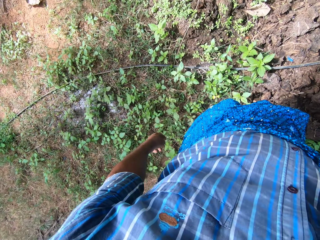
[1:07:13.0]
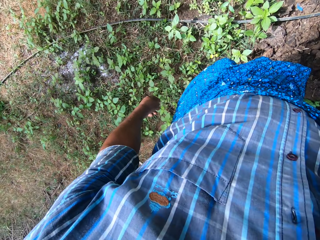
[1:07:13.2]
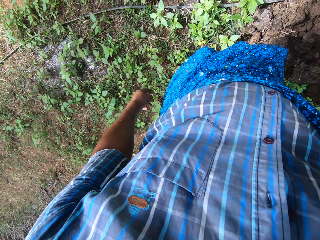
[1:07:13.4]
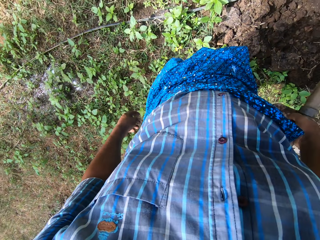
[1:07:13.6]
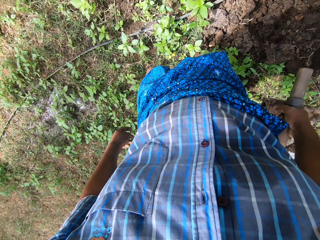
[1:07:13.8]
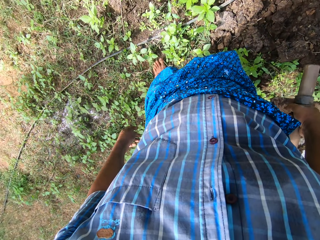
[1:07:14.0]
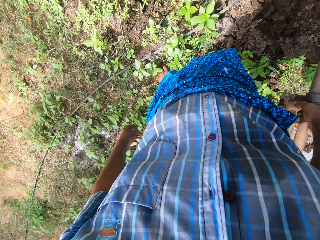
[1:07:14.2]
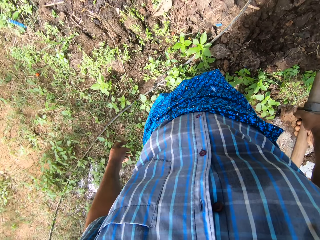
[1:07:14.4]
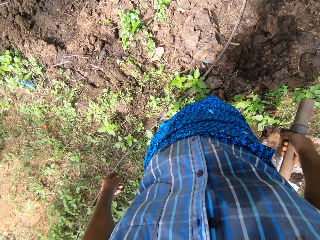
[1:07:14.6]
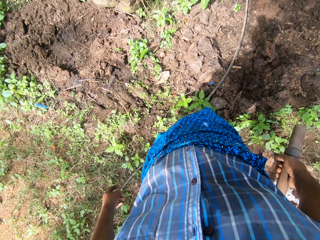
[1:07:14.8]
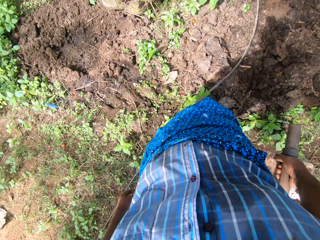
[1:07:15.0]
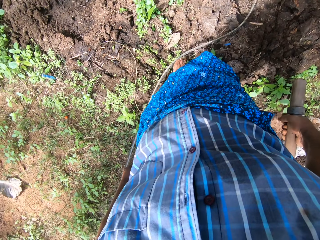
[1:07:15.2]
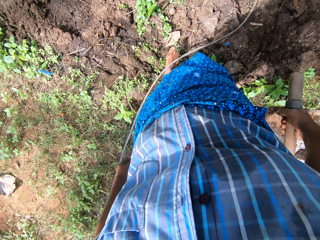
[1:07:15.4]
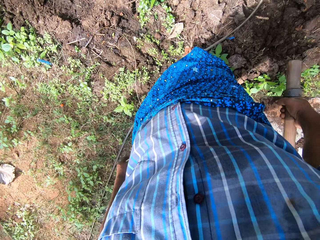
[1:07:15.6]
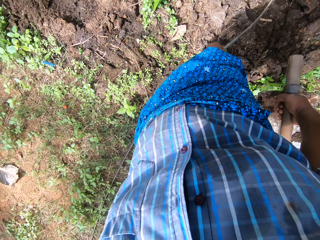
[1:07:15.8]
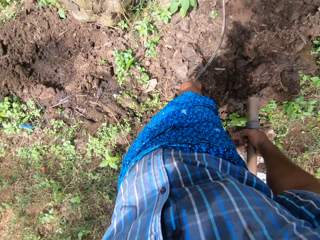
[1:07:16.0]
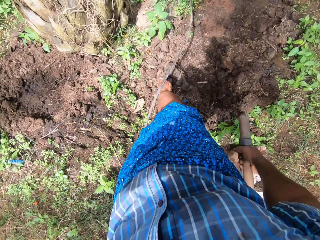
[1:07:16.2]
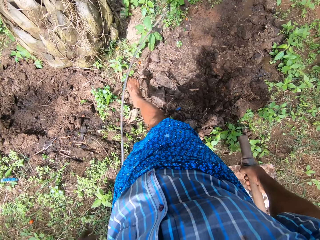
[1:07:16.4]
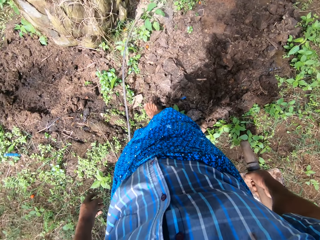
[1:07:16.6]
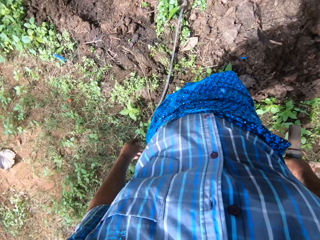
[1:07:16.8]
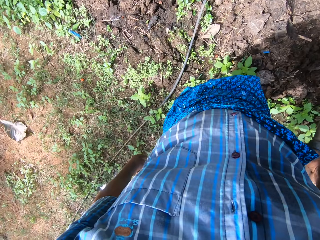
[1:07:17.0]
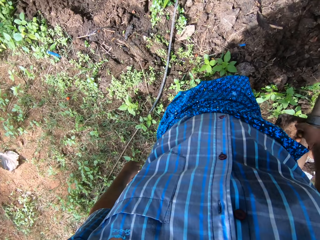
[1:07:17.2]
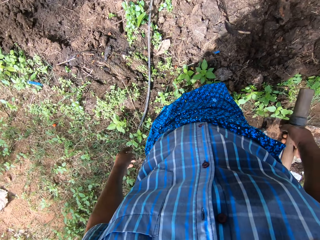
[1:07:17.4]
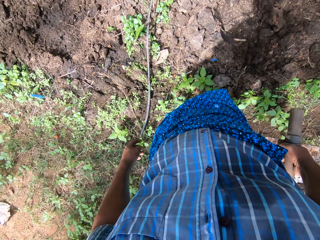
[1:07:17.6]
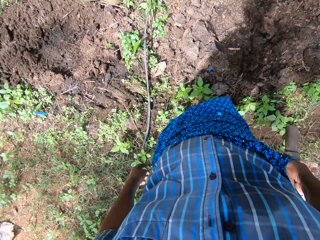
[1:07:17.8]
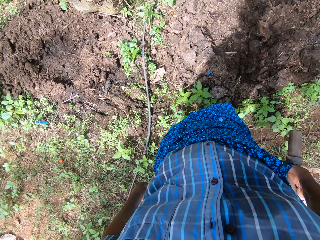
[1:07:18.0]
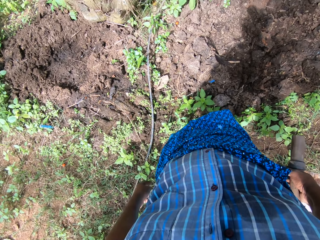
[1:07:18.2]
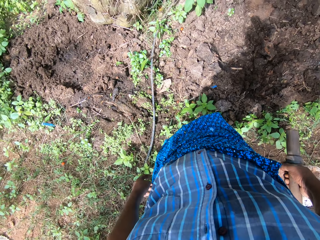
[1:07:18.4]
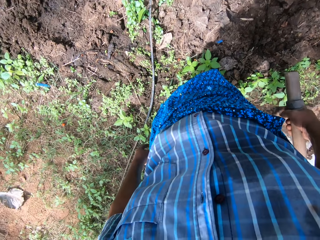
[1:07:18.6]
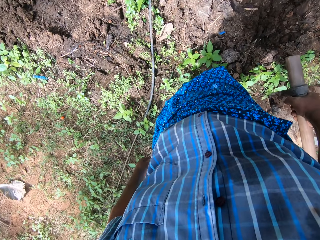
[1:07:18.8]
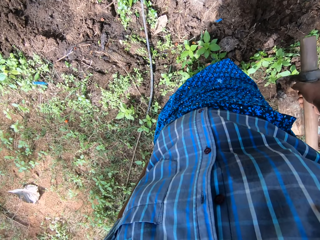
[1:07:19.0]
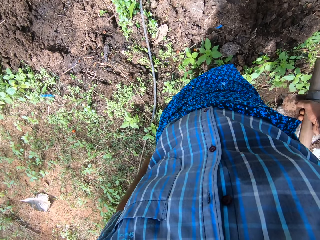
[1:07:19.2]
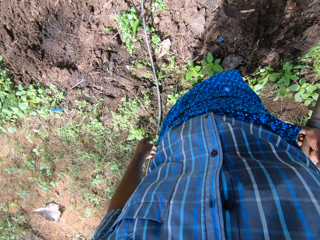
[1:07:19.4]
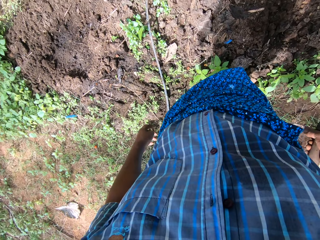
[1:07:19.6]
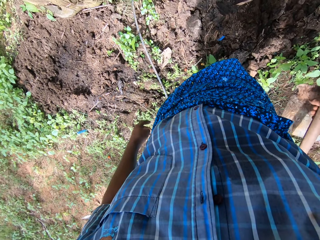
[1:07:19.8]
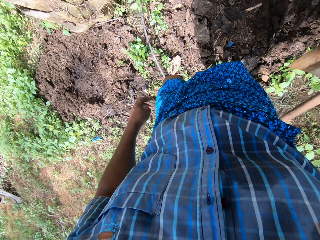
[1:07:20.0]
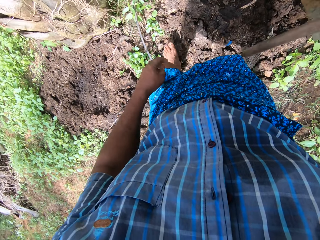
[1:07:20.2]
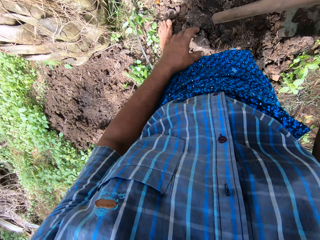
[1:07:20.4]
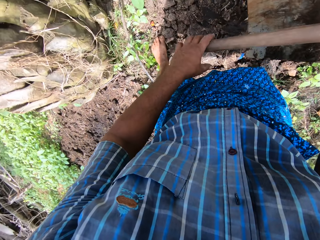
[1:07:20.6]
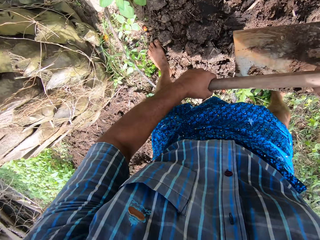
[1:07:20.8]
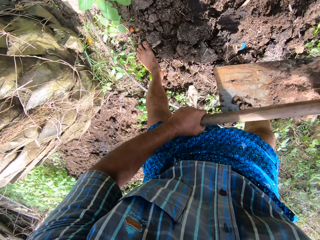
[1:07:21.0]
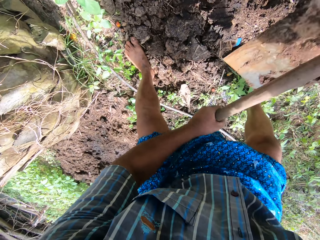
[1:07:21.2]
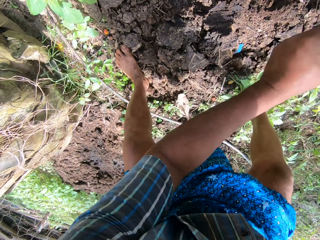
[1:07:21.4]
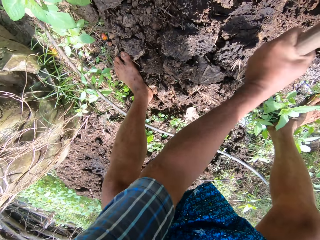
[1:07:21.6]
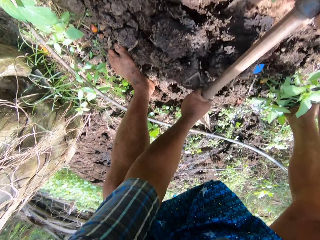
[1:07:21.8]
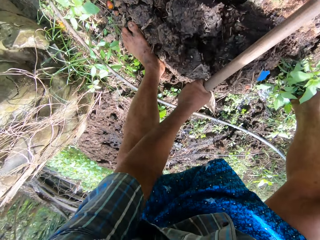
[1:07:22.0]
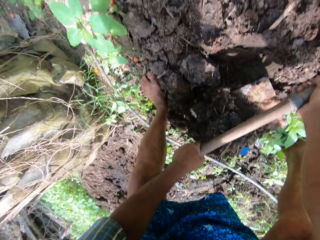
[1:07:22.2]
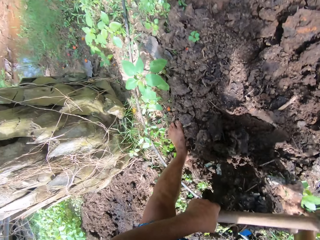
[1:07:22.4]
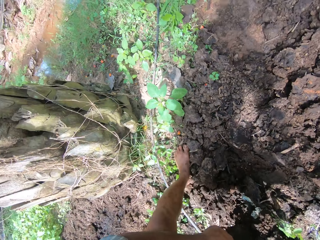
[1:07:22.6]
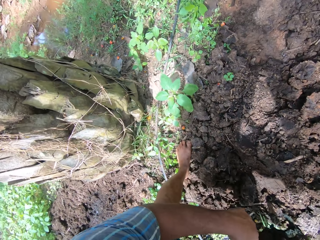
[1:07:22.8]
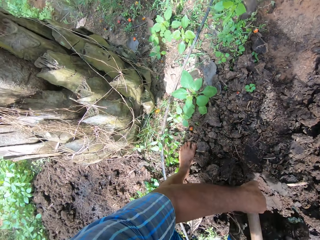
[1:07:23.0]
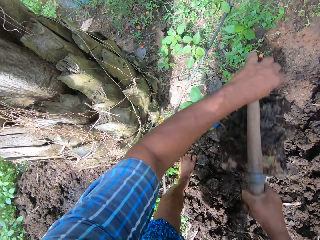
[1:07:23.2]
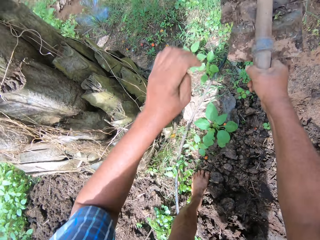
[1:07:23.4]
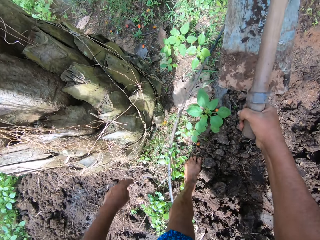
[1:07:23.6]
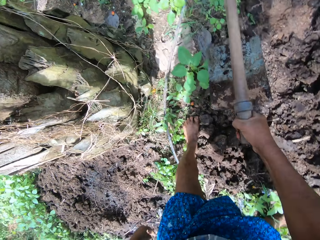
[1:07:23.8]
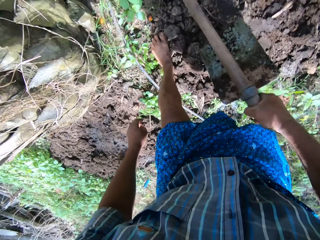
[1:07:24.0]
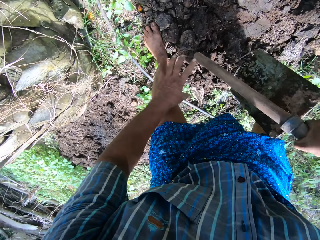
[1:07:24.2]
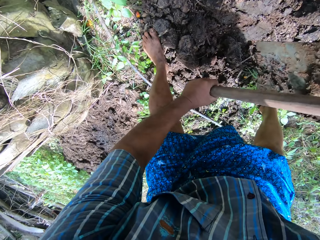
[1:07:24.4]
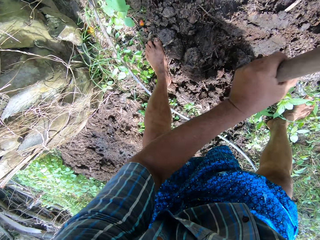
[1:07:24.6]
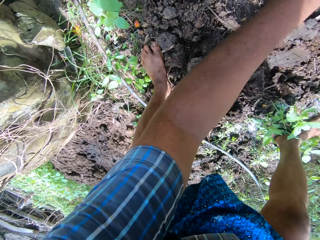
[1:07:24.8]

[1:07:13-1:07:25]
The camera wearer pushes the hose pipe with his right leg. He moves soil with the hoe. He scoops the soil with the hoe. He pours the soil away.

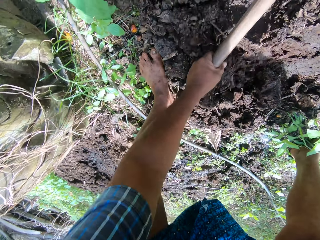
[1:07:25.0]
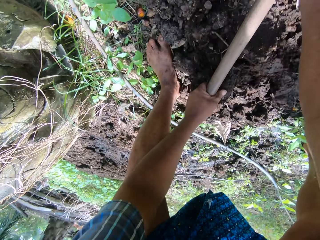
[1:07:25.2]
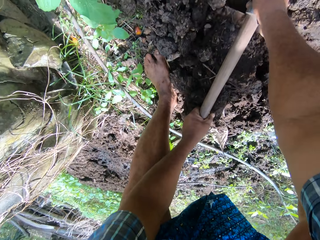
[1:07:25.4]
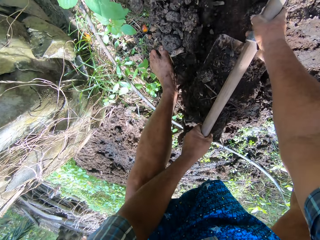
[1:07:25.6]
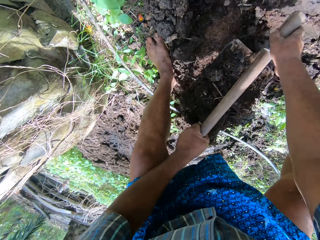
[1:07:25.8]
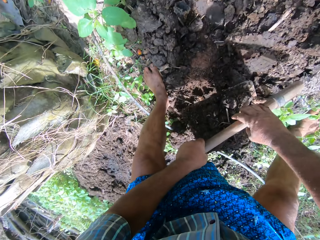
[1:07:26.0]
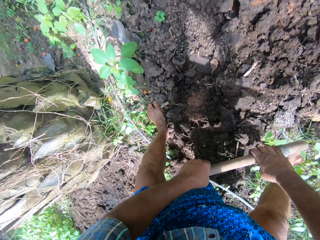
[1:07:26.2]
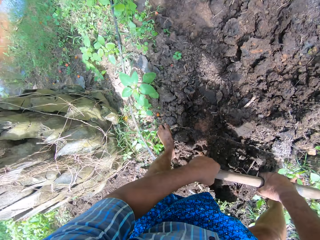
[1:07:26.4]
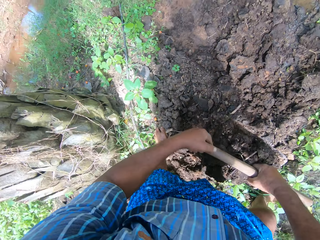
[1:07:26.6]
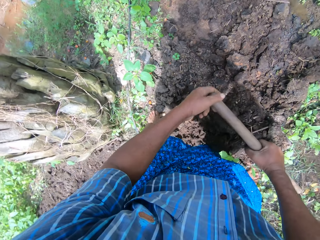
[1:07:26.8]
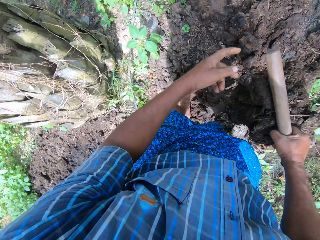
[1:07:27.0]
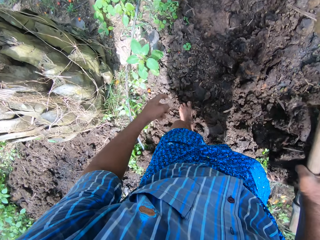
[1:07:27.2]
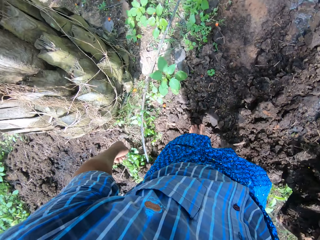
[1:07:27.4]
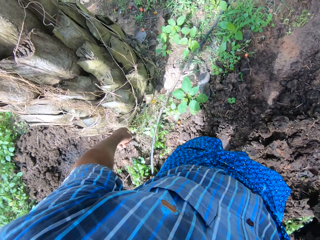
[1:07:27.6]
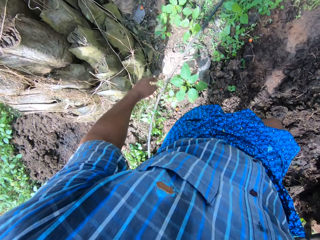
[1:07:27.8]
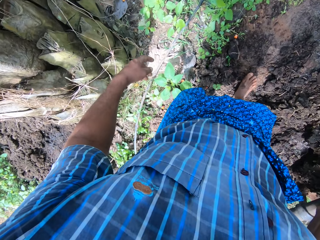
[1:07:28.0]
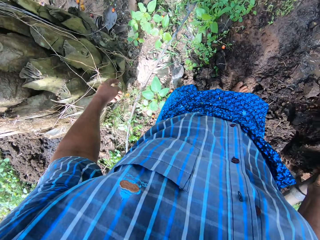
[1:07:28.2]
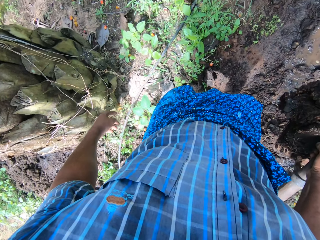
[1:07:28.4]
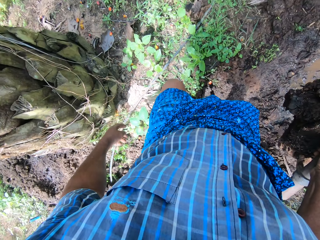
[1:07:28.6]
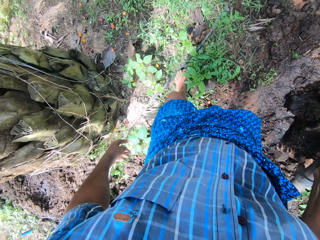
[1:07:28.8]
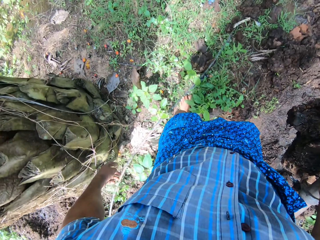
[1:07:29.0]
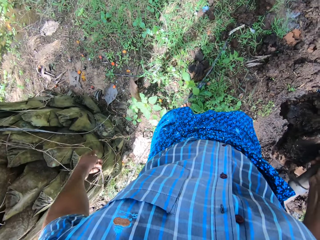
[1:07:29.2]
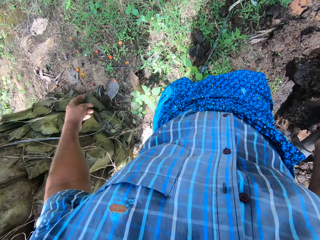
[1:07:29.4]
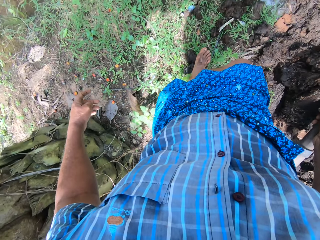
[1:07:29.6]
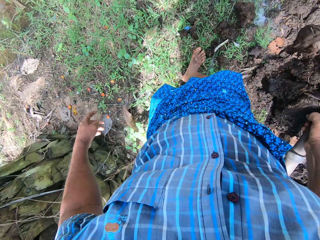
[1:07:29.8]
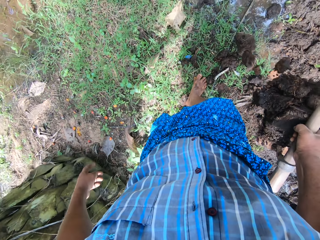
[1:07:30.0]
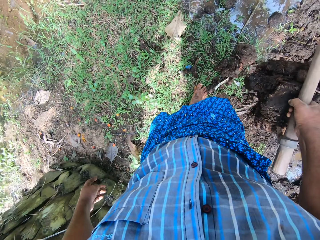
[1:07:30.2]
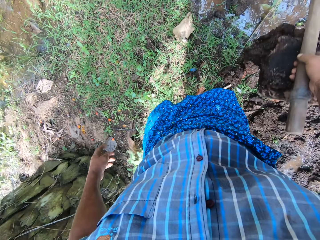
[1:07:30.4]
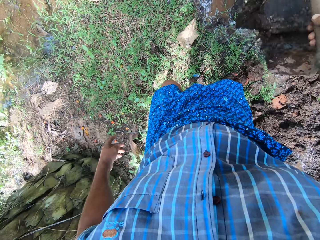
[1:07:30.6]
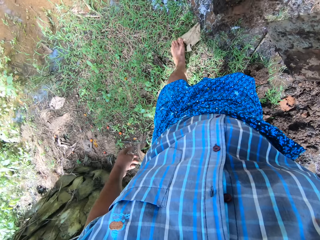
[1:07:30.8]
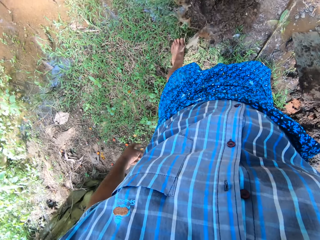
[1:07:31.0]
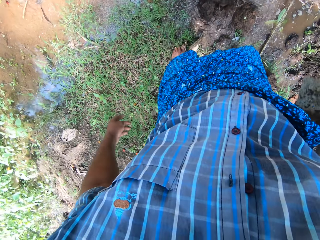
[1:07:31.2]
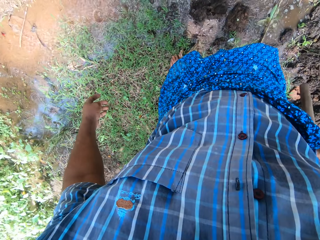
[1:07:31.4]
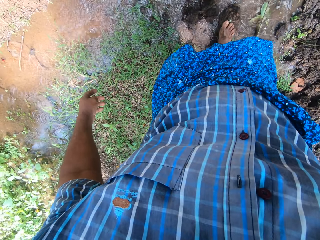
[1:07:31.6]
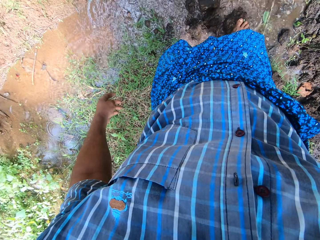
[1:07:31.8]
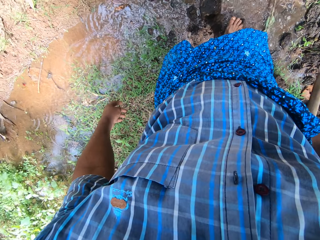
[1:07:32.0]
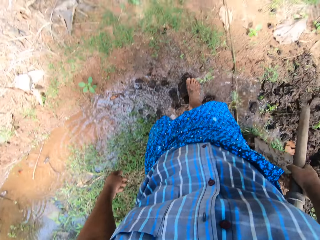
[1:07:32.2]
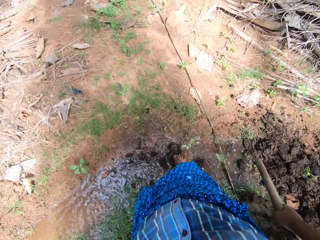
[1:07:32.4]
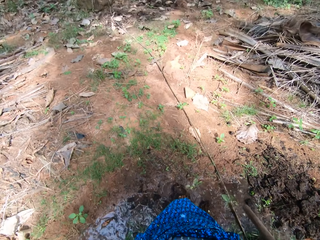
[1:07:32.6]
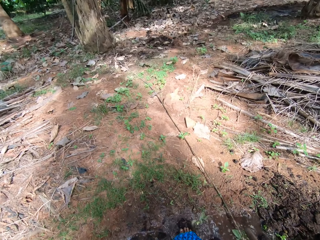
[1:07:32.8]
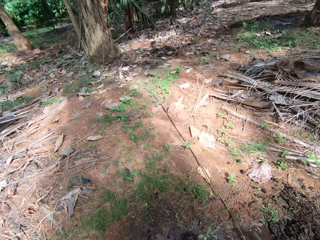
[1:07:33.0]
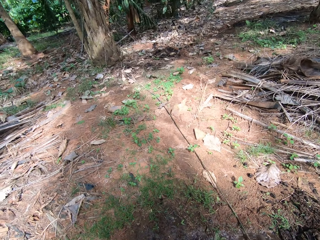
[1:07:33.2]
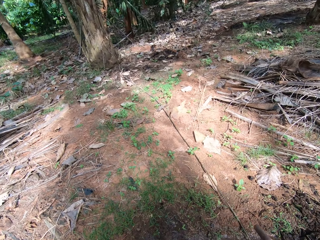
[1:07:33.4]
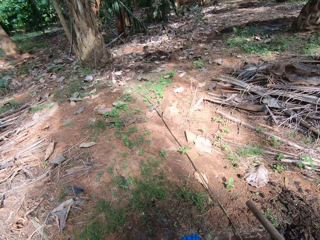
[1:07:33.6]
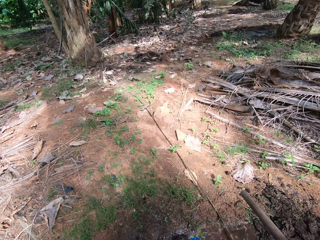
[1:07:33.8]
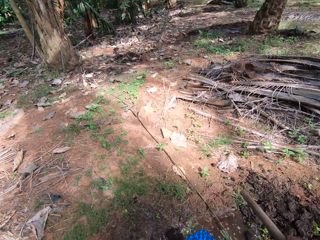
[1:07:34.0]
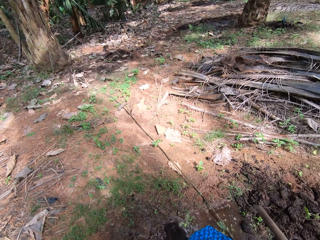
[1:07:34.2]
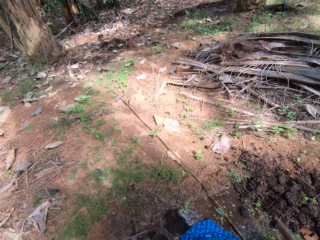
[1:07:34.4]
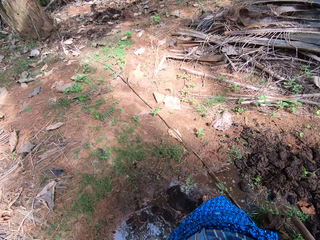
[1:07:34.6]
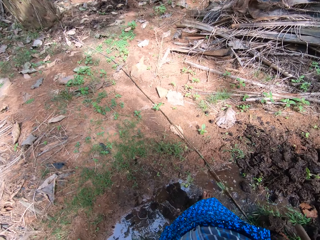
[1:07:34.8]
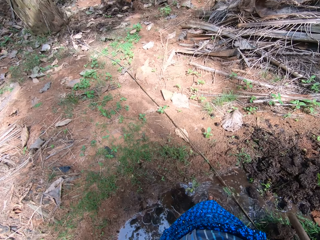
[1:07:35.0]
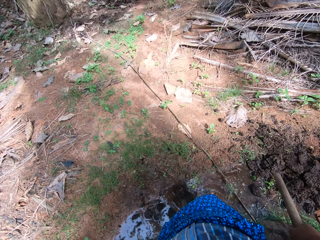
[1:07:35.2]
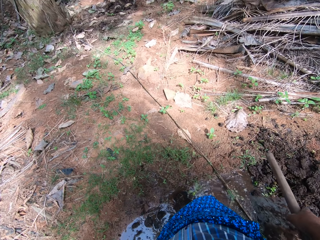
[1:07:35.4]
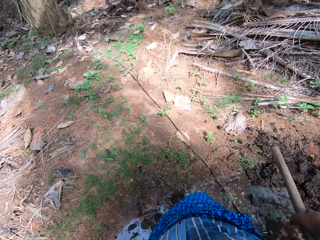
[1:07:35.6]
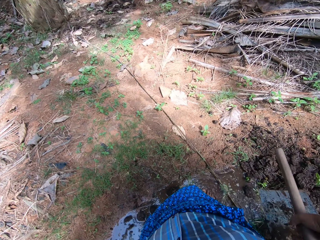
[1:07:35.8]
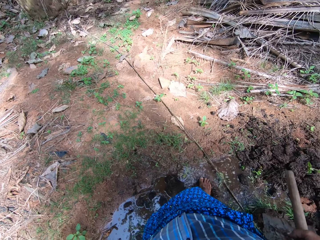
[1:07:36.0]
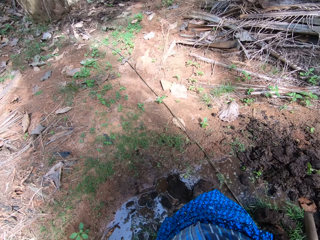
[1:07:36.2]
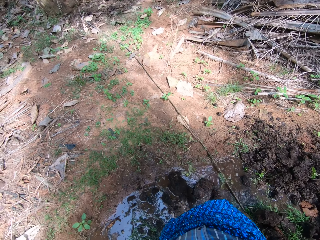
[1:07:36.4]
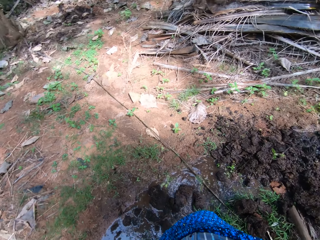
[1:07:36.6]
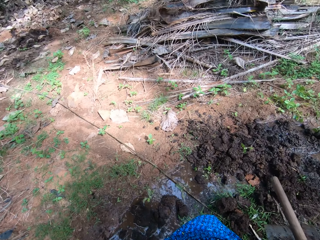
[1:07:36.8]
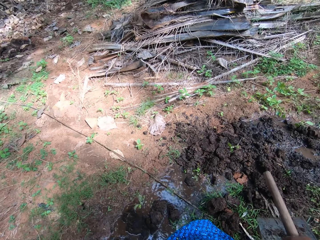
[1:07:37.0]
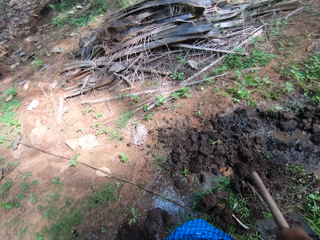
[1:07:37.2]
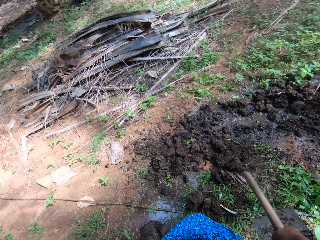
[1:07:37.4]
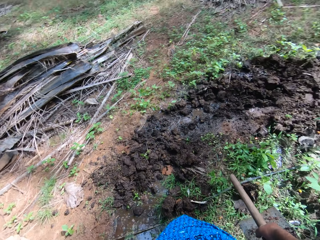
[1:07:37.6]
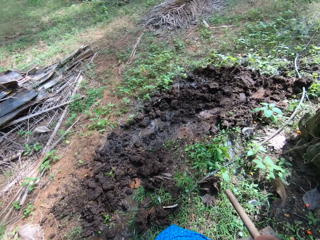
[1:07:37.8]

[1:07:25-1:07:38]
The camera wearer scoops soil with the hoe. They walk around the compound. They pour the soil away. They step on the soil.
